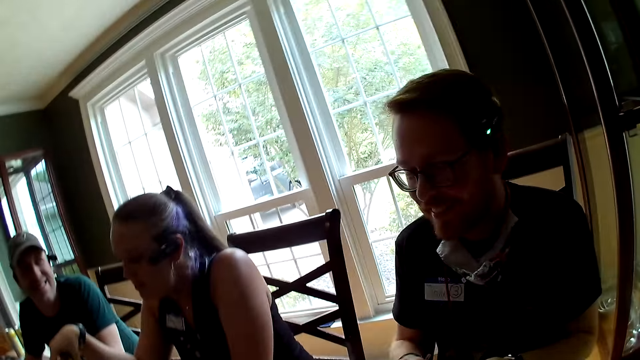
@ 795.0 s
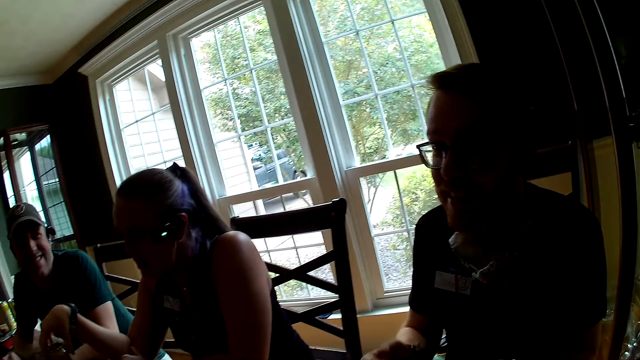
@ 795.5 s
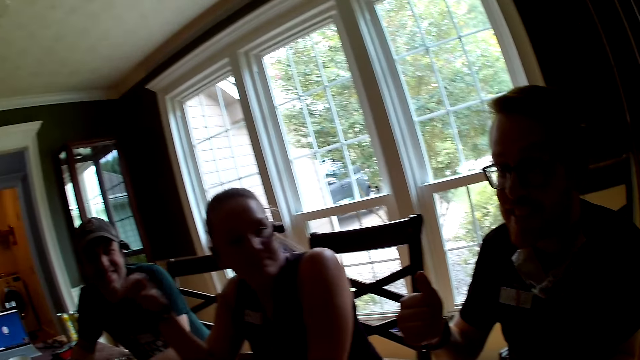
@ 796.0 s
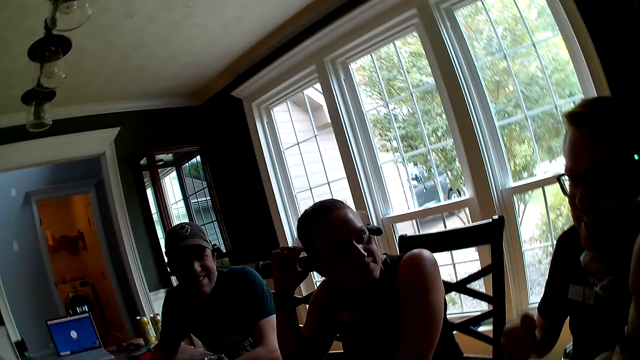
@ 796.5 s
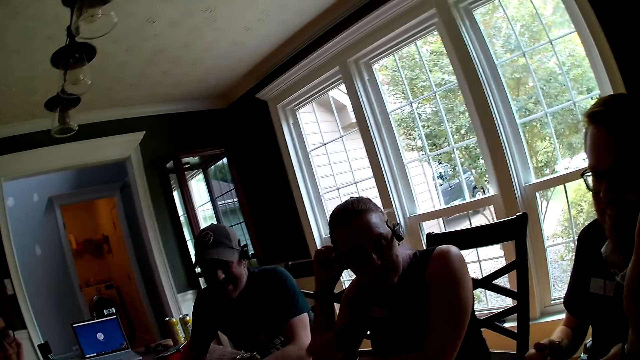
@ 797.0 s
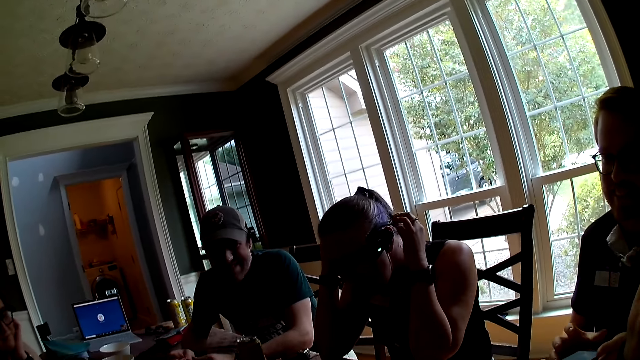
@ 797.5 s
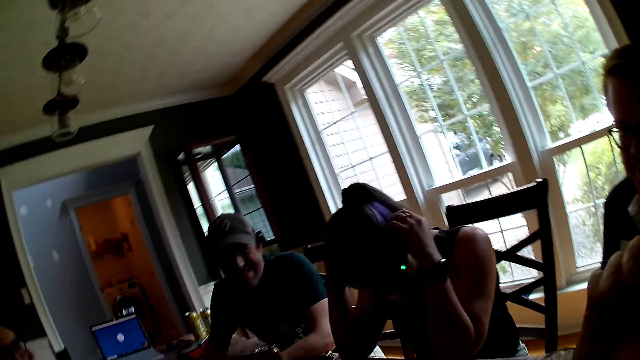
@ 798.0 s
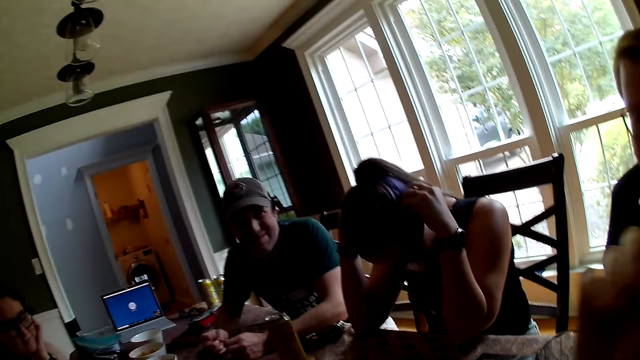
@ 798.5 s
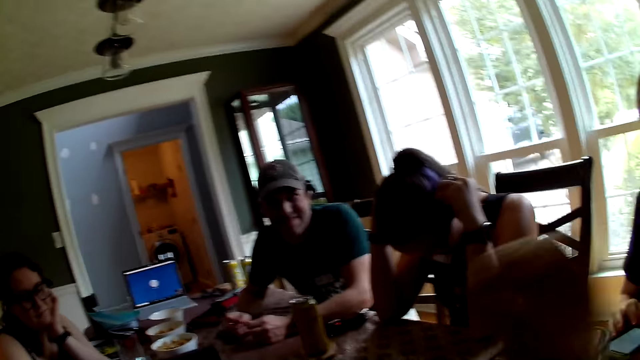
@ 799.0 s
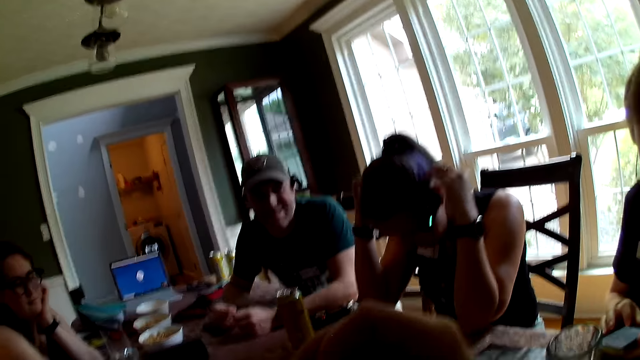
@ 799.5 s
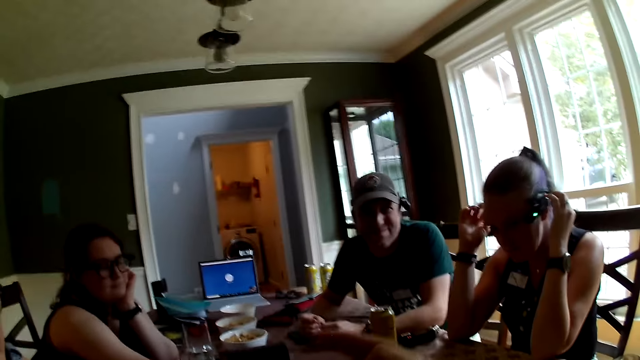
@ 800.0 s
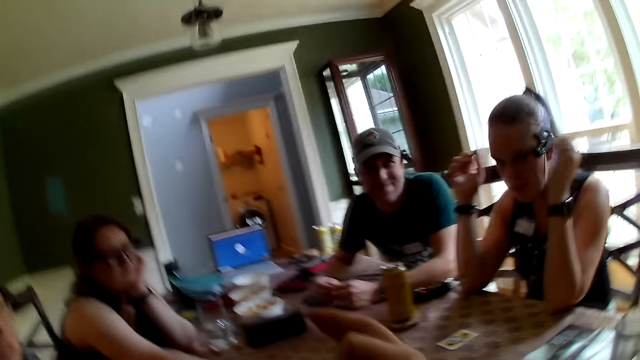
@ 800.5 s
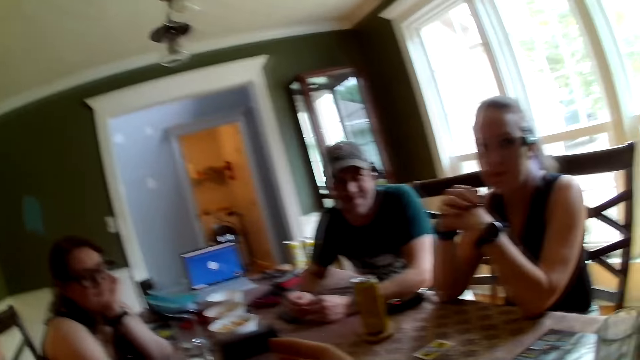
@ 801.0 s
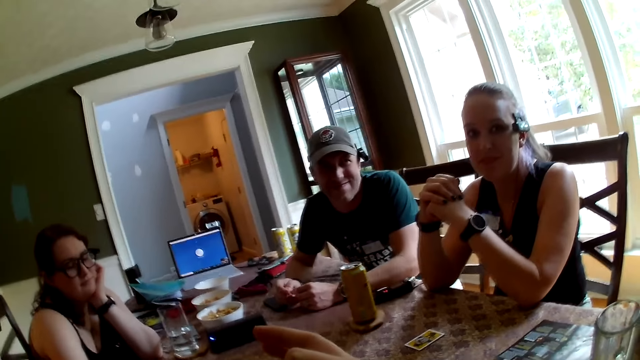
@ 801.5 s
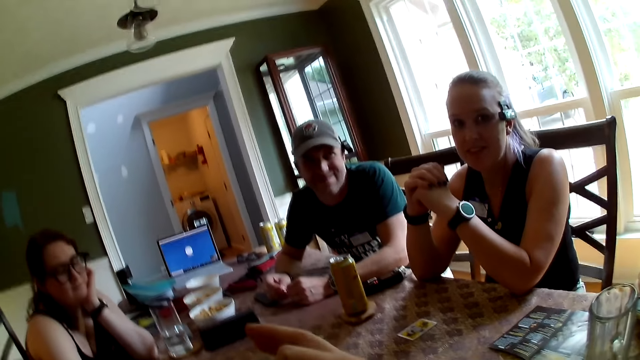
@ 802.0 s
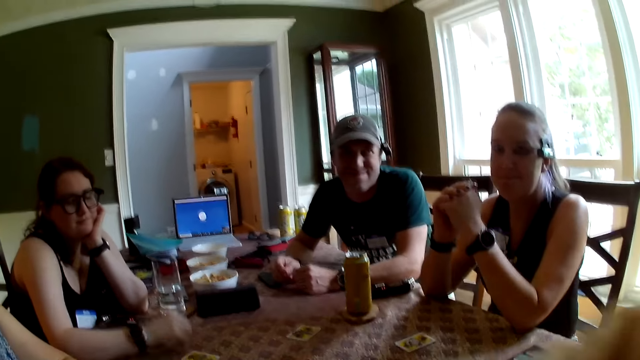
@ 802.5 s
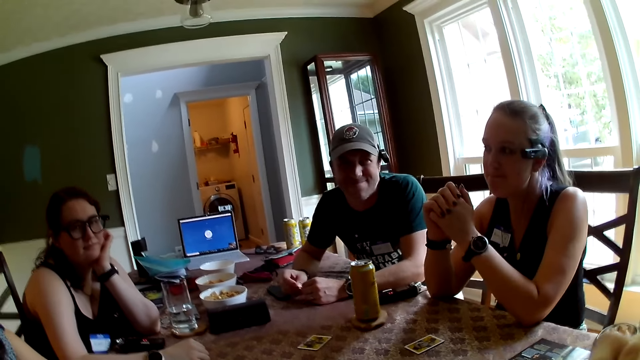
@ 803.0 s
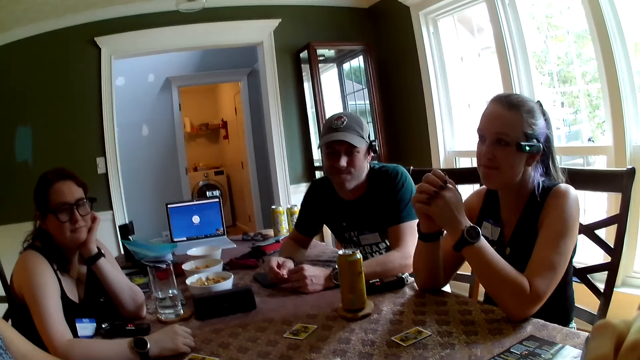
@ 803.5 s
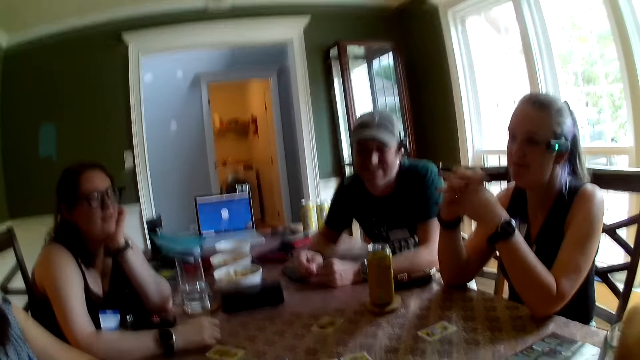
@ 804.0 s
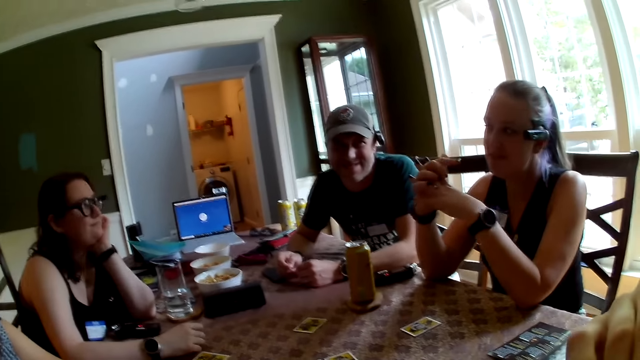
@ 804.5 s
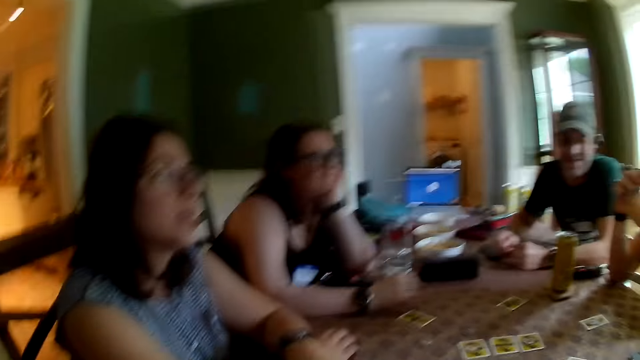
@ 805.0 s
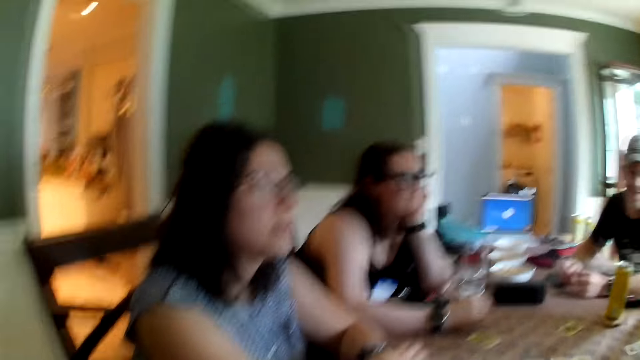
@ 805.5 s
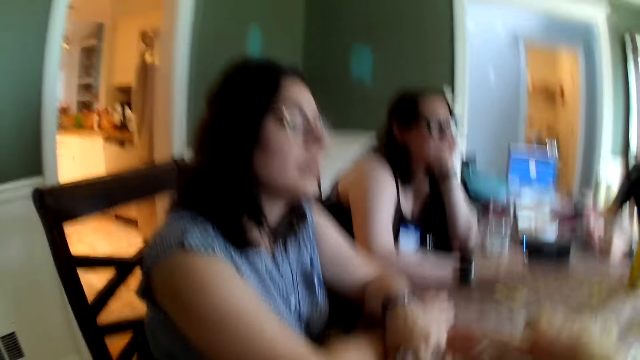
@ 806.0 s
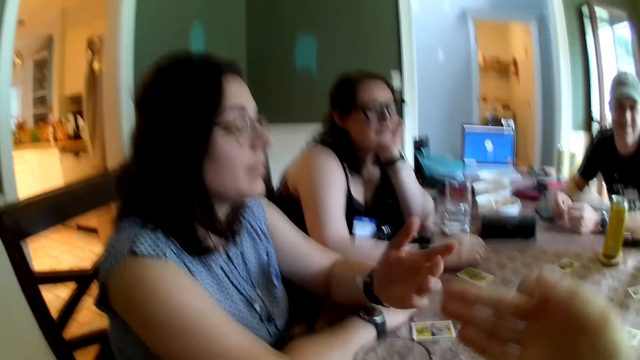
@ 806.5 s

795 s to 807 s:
A woman drops the can drink on the table with her right hand. The camera wearer converses with people at the table.

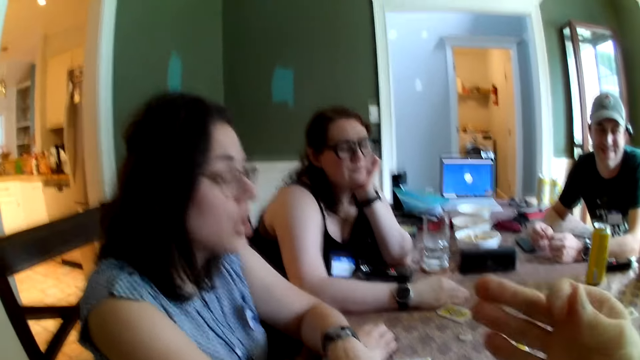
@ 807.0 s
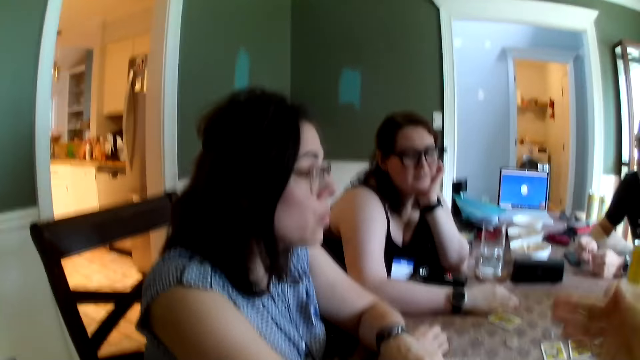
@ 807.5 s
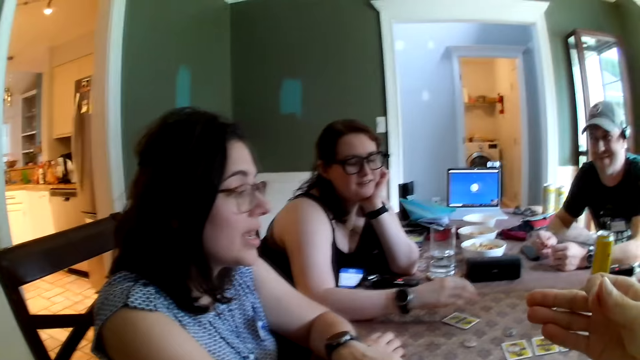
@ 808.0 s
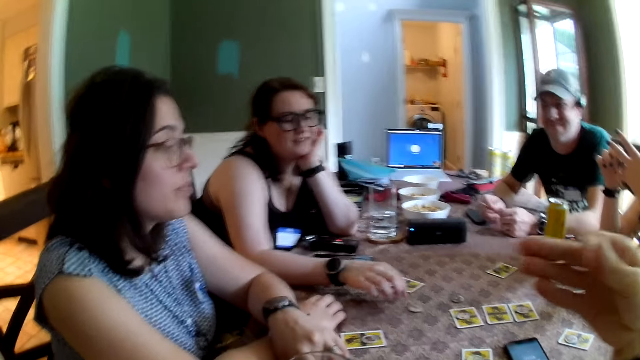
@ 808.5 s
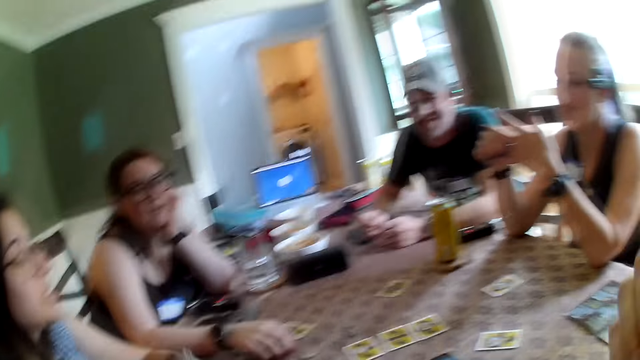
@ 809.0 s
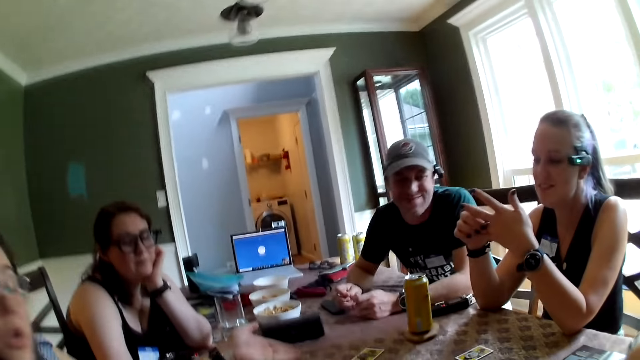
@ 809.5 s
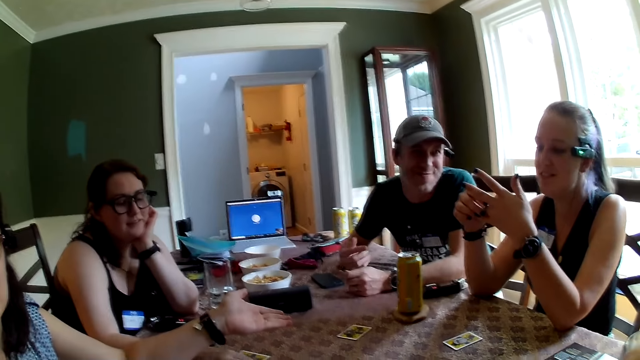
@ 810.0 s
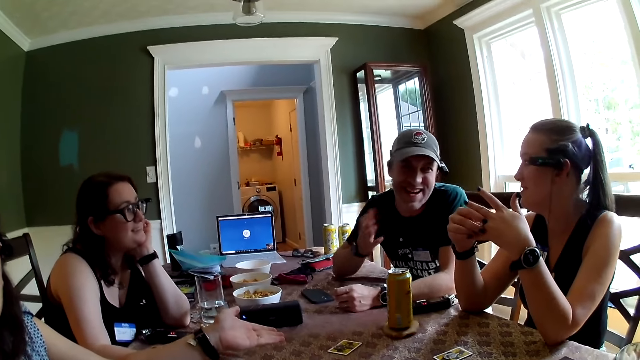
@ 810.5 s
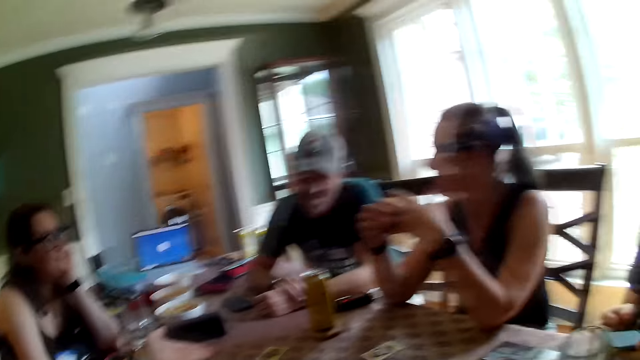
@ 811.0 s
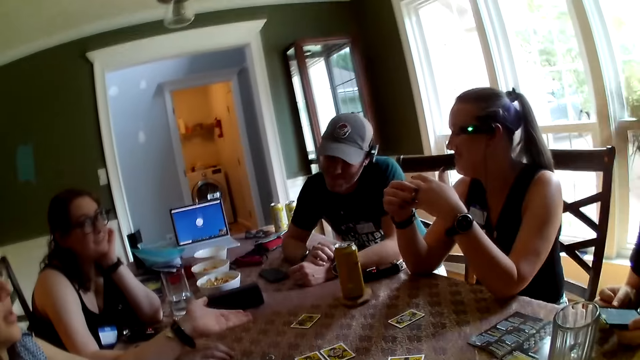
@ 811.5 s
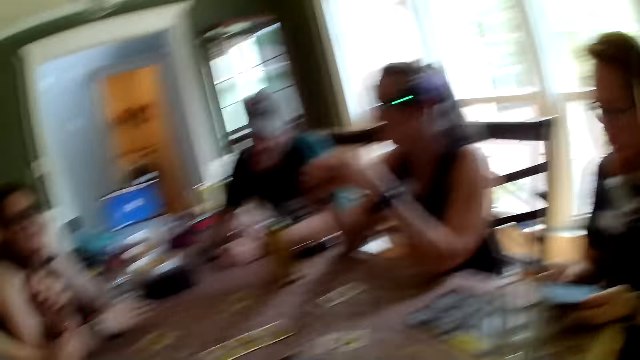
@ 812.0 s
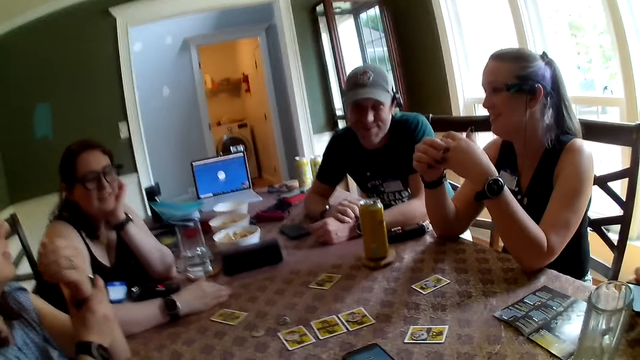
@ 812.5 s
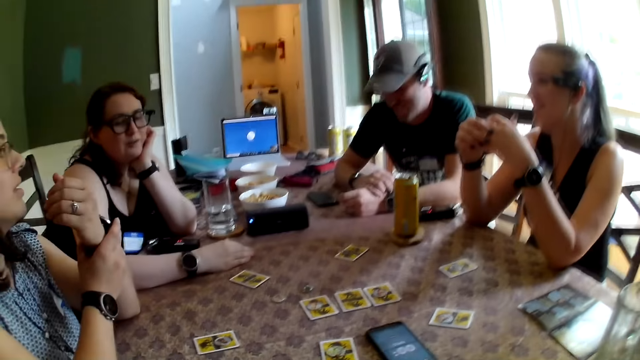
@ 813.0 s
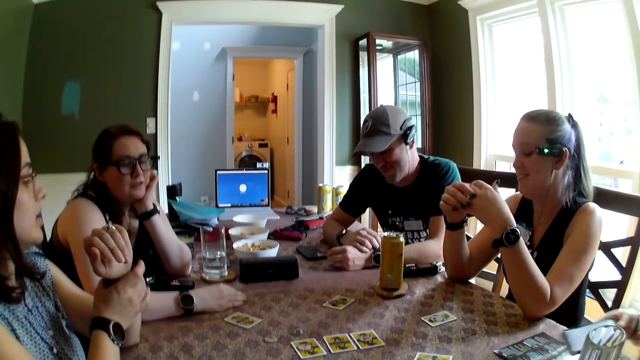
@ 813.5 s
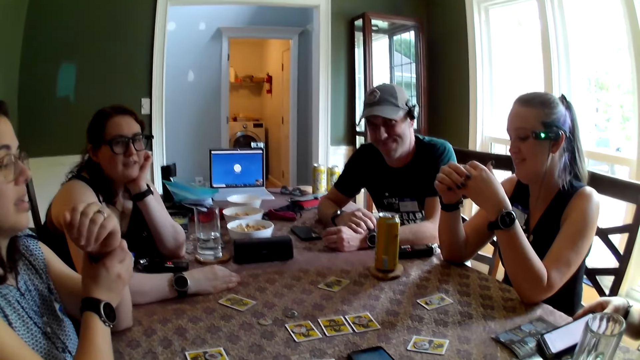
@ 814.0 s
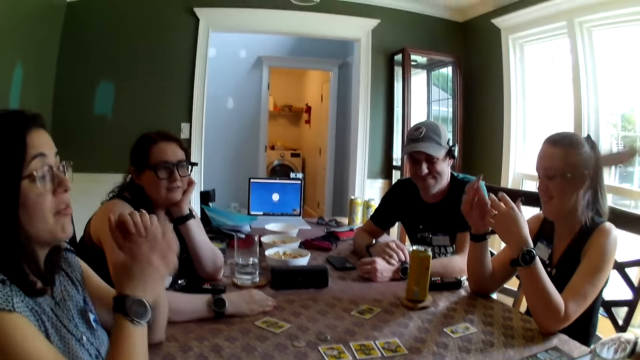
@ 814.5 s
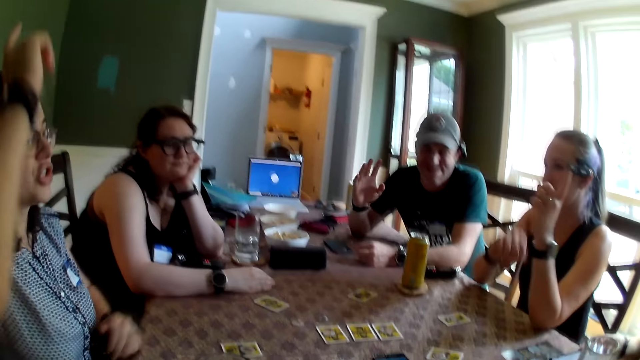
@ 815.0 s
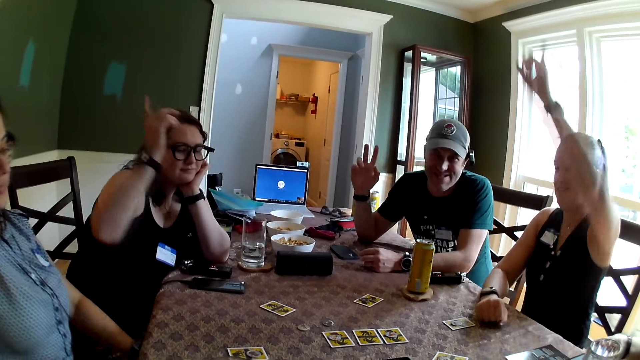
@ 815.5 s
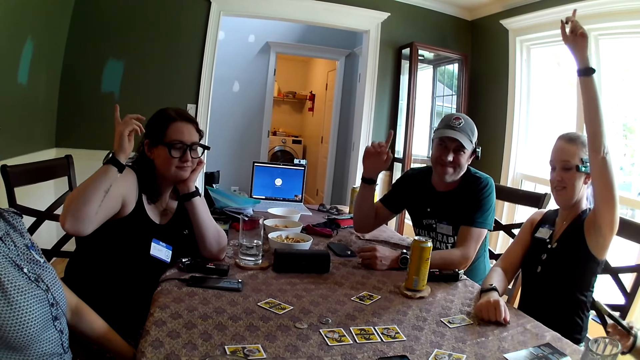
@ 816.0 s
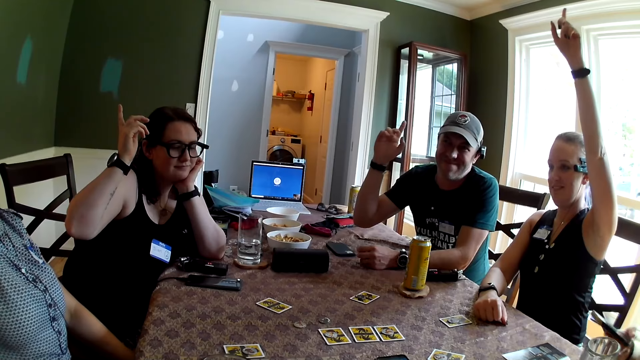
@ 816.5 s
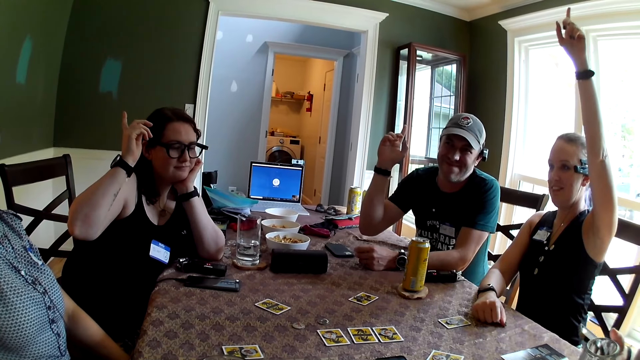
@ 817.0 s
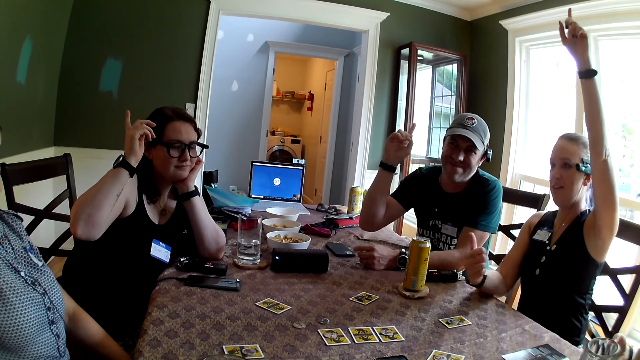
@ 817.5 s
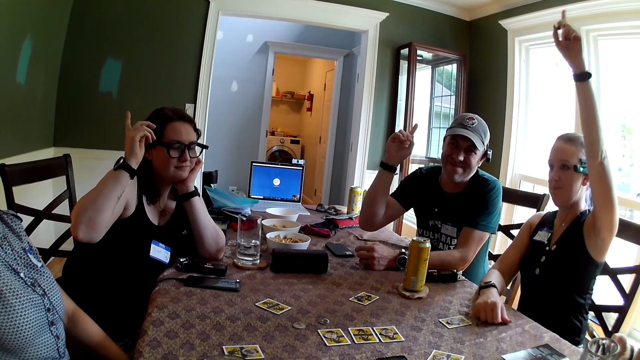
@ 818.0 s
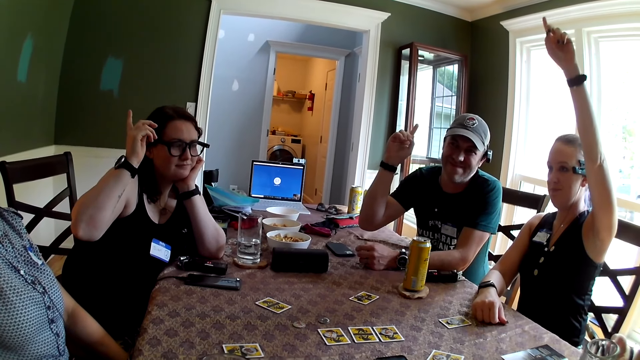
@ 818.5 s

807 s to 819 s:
A man drops the phone in his right hand on the table. A woman, another woman, a third woman and another man raise up their hands.
